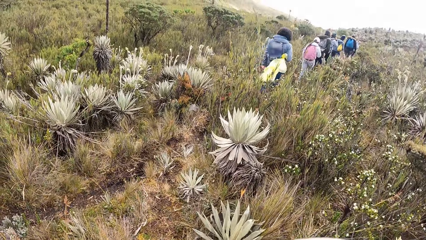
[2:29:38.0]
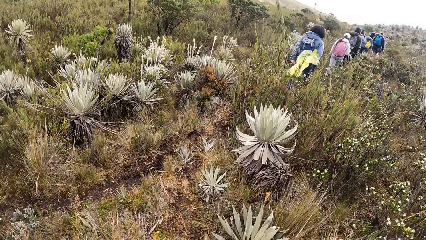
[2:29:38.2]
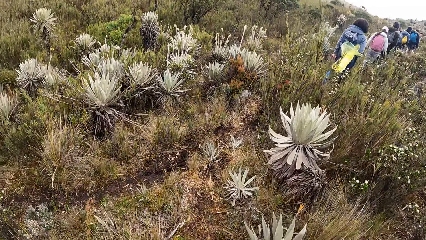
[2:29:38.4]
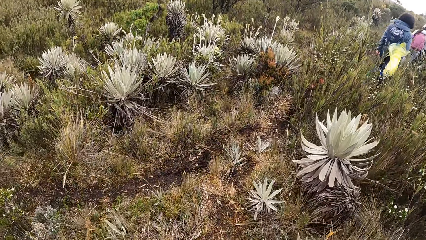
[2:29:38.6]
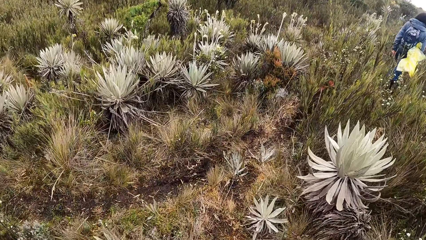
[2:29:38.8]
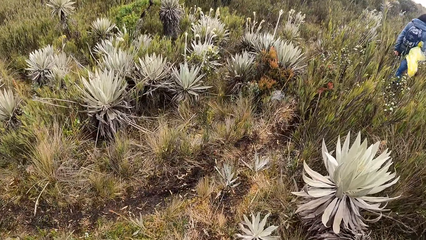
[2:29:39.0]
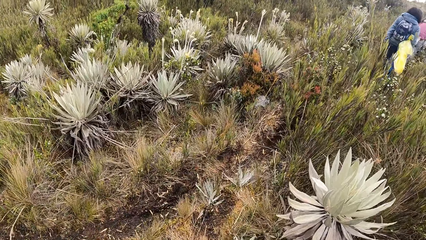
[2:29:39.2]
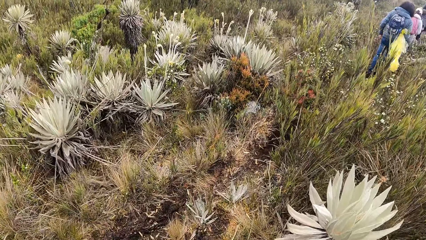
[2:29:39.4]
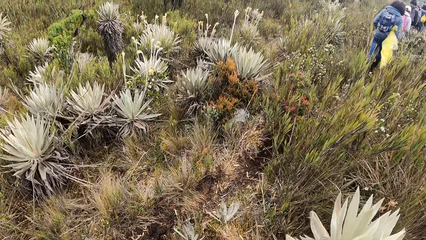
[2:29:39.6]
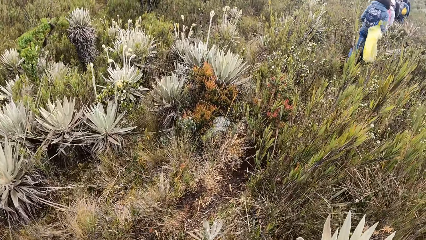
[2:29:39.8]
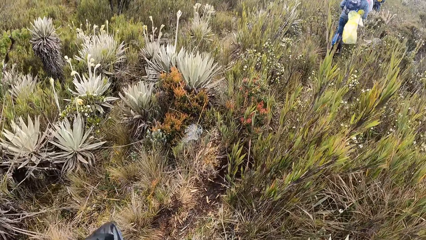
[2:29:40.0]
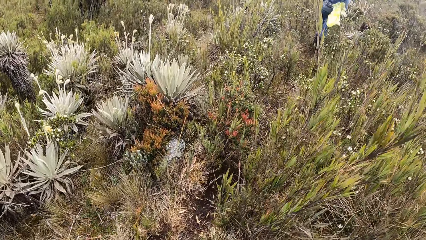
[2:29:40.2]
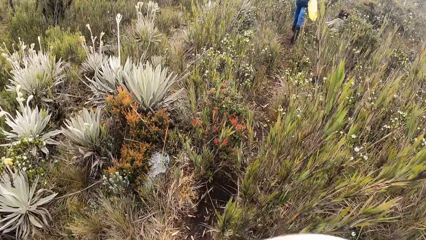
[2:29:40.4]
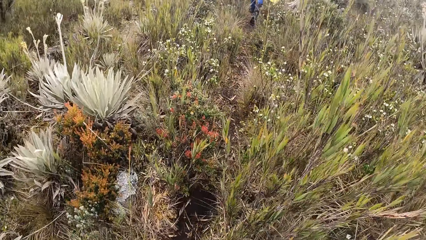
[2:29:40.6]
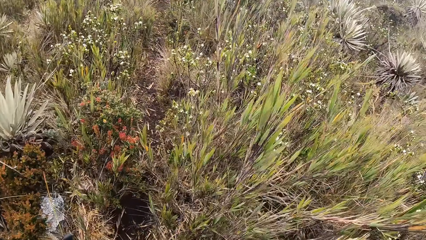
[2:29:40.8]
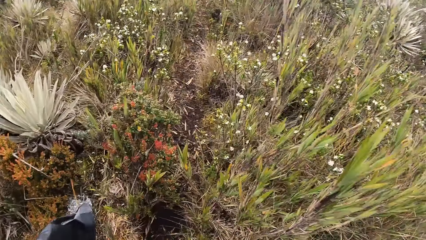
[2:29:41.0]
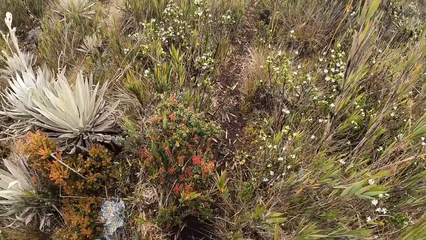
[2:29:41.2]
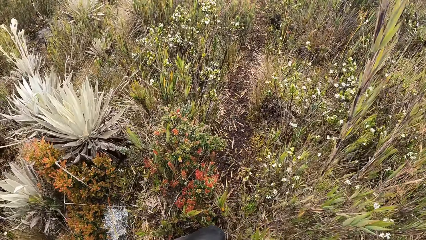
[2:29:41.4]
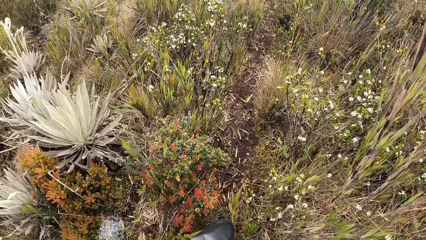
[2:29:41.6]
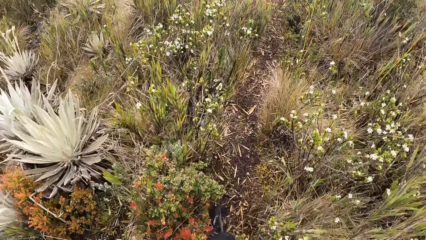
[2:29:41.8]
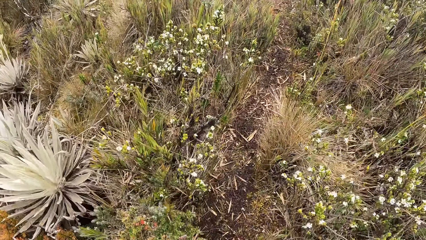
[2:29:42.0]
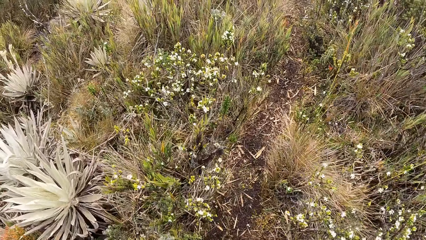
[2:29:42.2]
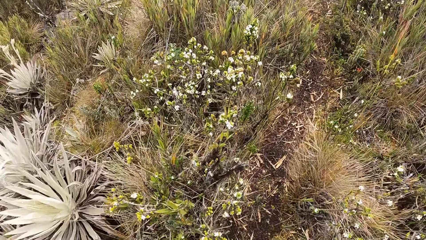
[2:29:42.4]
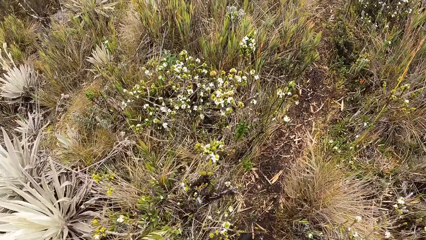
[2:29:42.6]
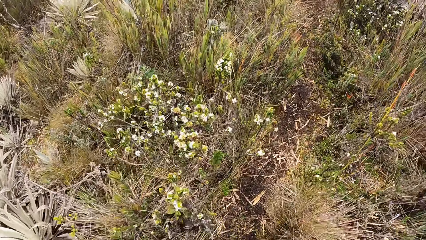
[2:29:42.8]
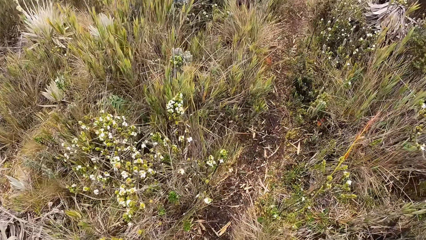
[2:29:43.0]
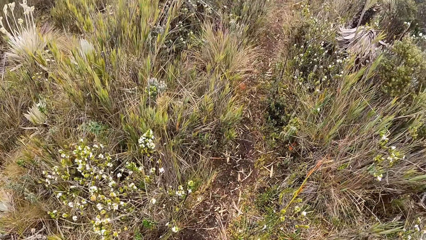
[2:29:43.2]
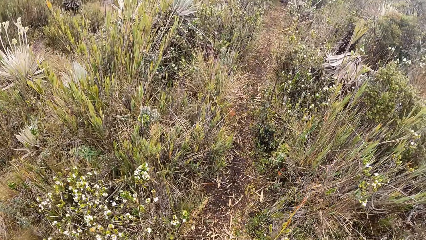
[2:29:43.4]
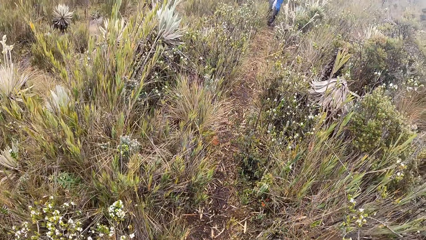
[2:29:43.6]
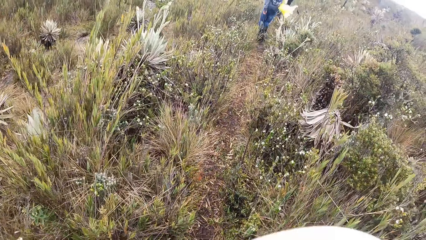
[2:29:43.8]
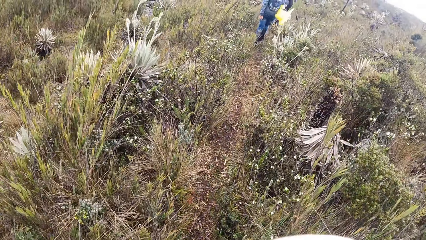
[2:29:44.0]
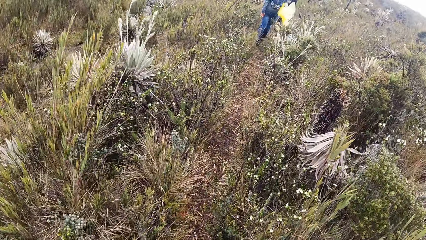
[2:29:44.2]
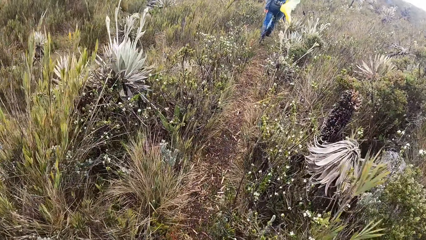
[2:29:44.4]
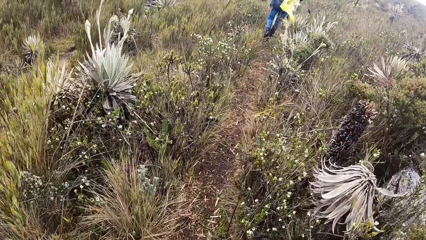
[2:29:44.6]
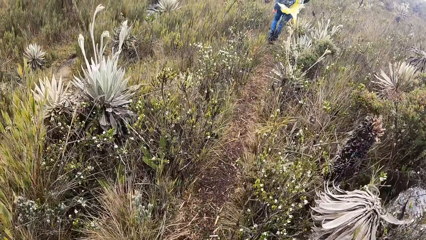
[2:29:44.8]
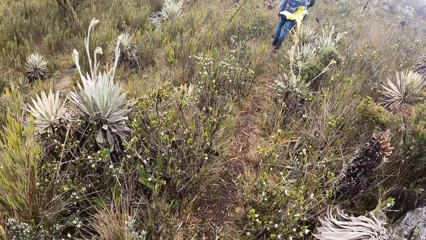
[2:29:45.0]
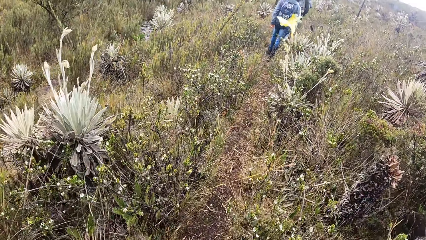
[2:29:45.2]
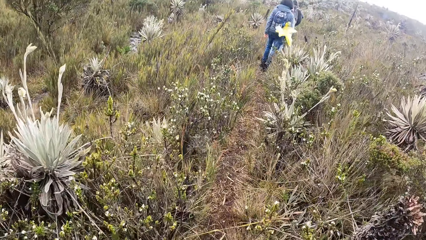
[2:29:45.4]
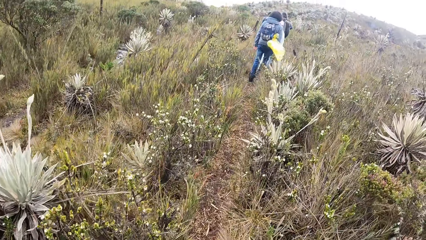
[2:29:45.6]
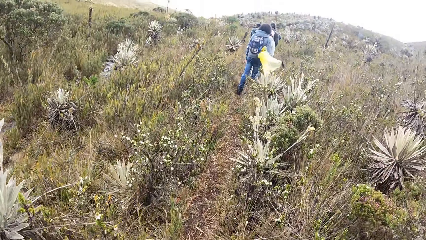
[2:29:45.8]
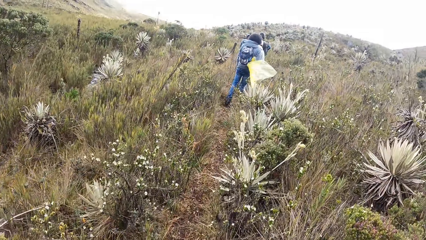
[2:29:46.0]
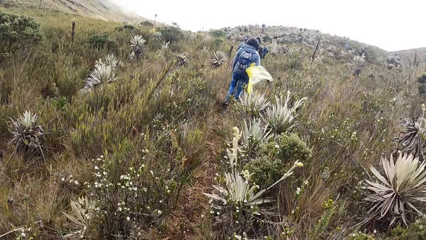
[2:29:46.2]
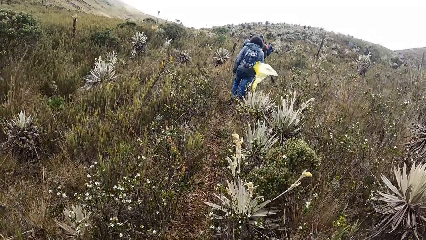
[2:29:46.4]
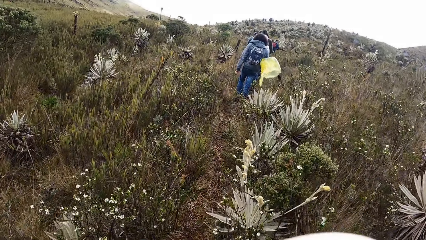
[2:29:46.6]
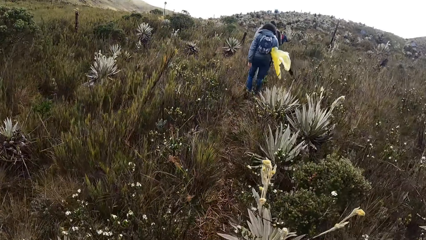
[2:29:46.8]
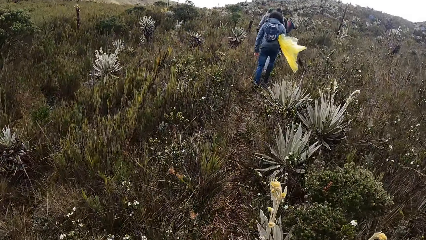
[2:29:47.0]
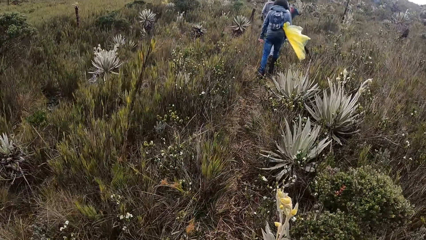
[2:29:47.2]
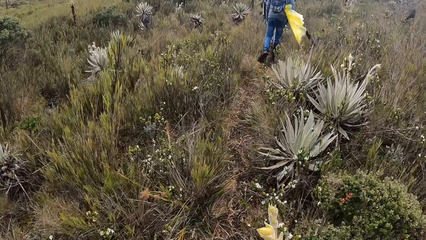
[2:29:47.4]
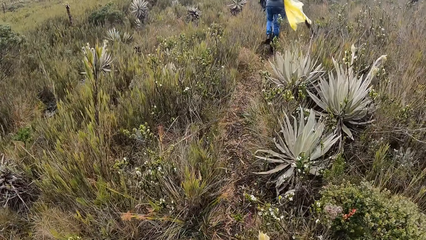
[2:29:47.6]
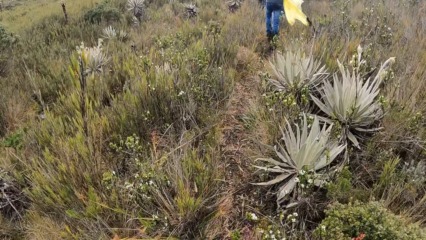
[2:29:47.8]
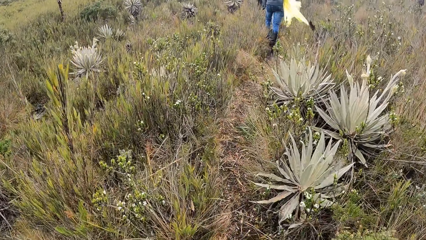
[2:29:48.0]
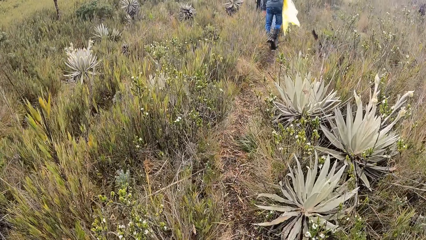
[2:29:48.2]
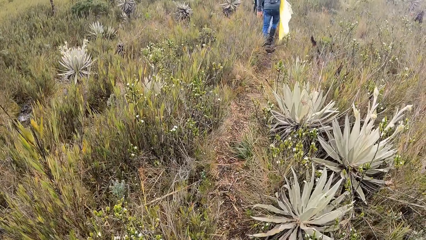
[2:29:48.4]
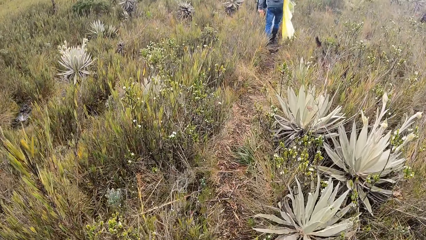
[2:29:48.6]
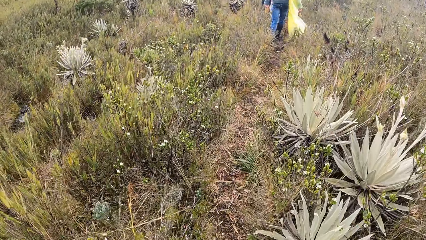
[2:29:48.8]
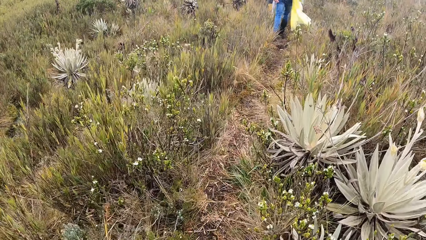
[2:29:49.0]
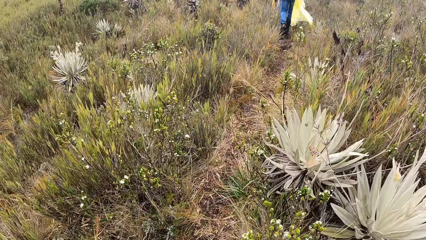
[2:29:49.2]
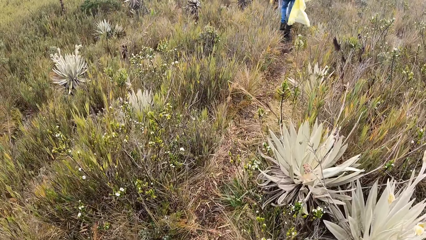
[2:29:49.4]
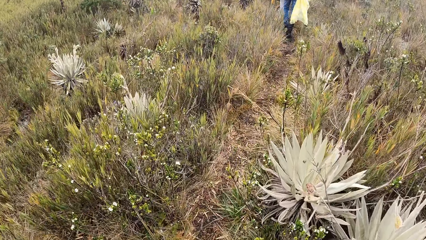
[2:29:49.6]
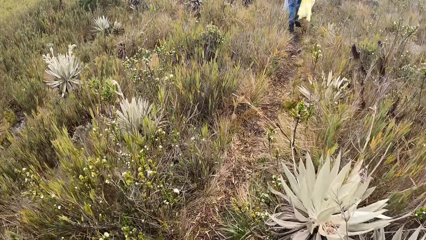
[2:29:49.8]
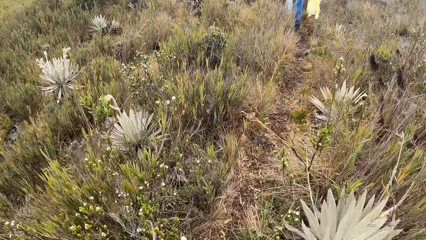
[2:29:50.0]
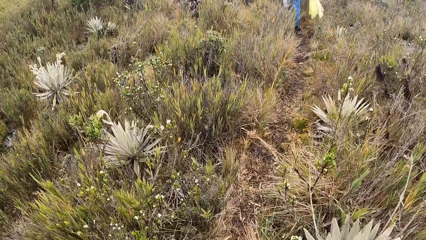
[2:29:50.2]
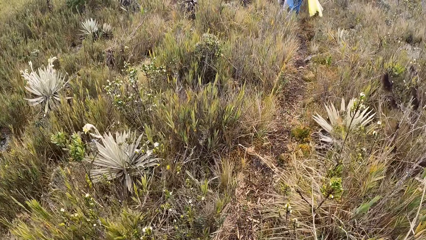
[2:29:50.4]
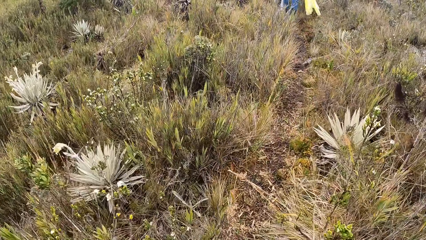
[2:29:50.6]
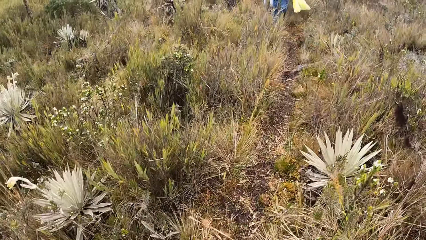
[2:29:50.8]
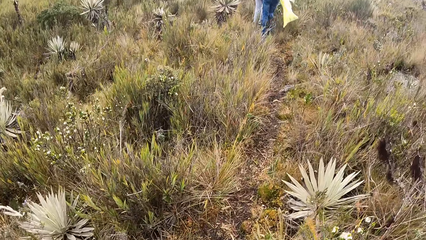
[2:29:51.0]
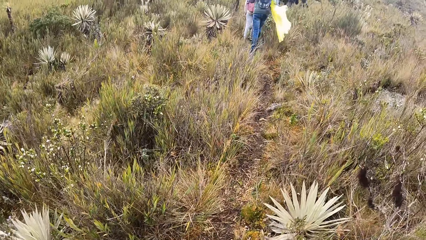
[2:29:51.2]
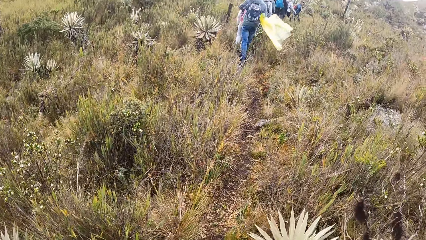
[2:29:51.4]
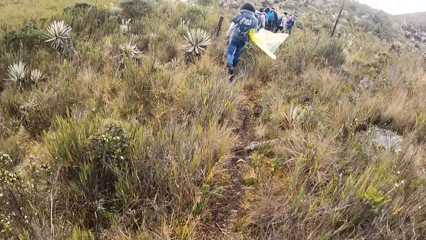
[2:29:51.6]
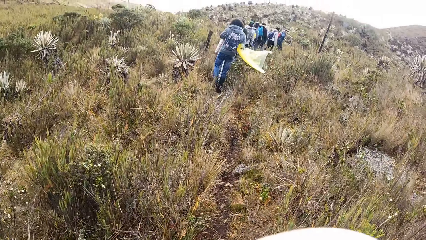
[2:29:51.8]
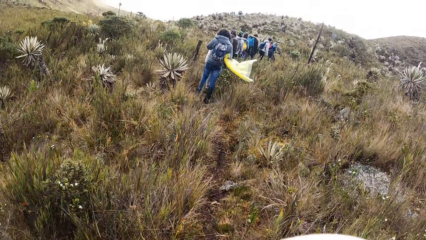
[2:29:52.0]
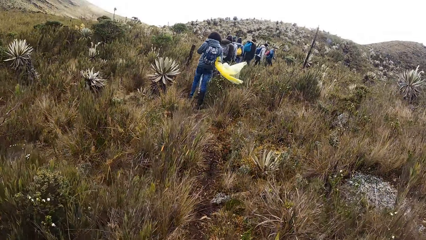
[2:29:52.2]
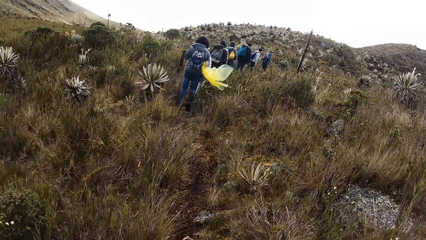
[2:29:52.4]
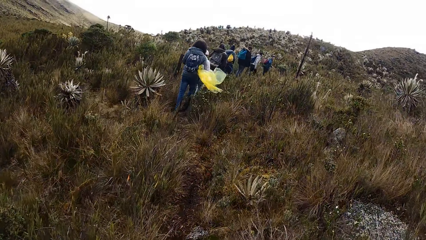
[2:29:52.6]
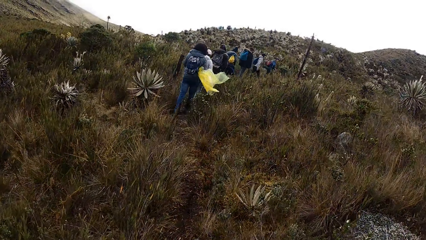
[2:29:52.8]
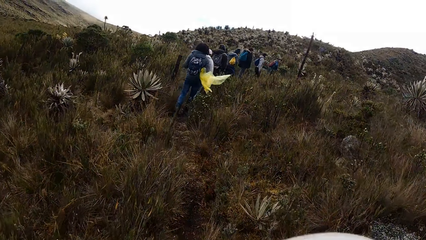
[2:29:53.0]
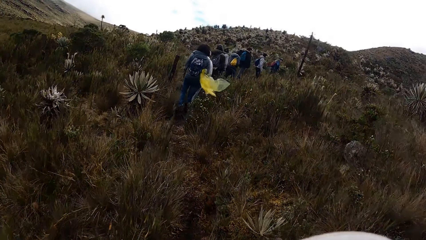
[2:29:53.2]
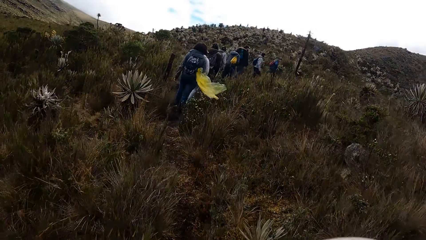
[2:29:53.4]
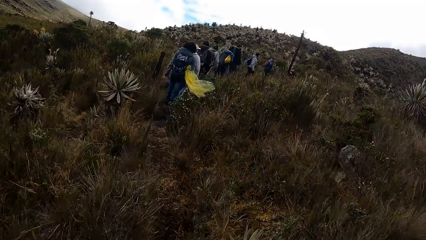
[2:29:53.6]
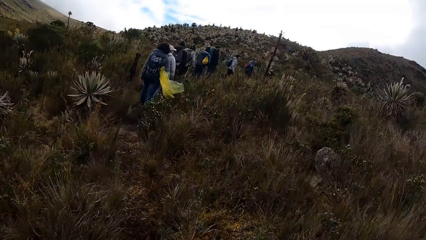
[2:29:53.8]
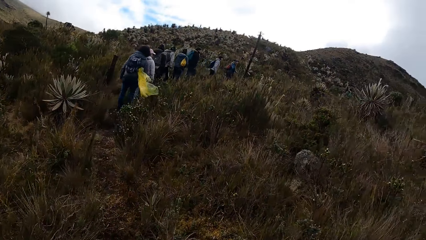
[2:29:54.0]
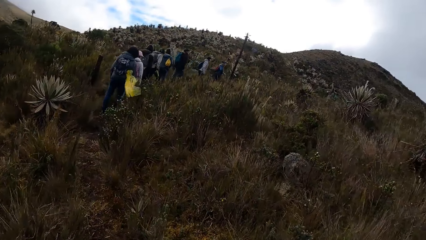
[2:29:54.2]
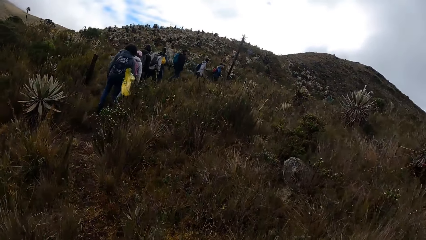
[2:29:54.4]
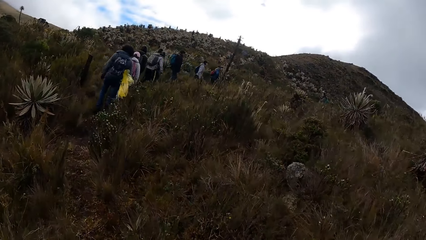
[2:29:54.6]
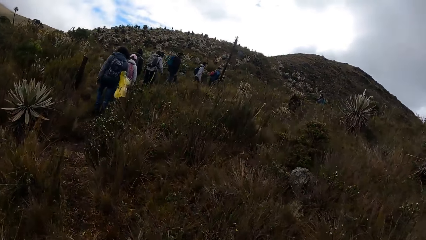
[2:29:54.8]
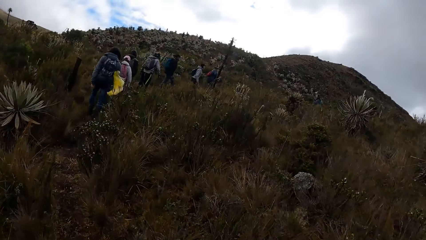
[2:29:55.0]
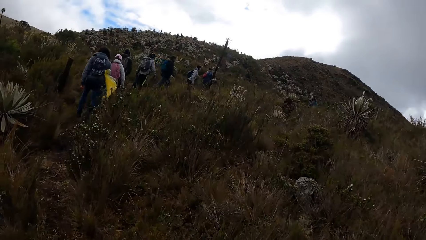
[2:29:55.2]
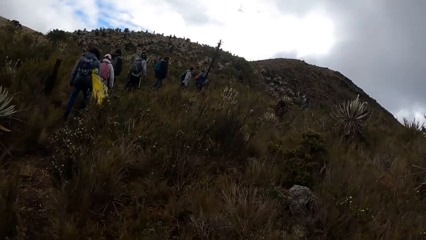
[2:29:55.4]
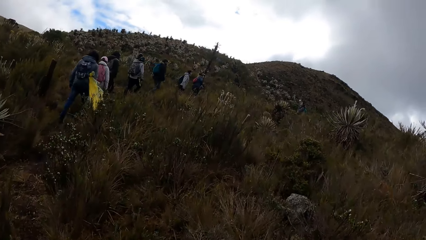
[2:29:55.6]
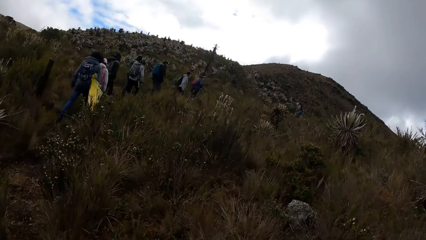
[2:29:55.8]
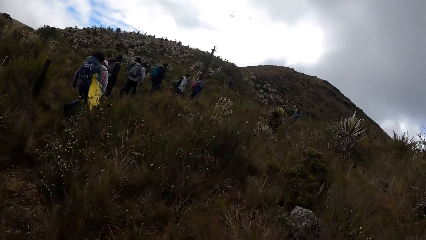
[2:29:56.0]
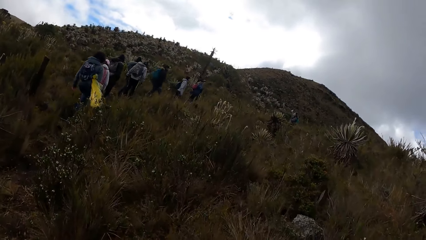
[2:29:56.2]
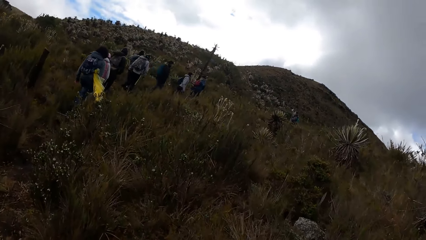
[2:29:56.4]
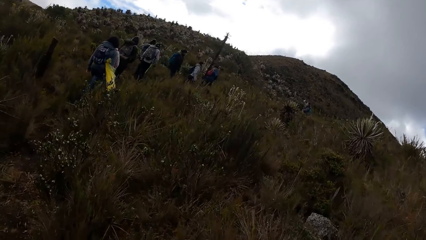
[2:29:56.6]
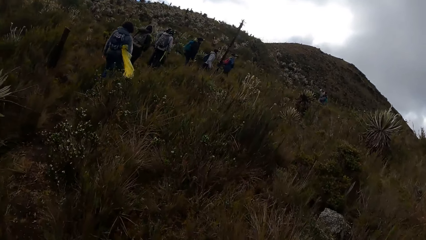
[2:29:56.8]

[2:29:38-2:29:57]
A person walks around in the field. The camera wearer walks around in the field.
